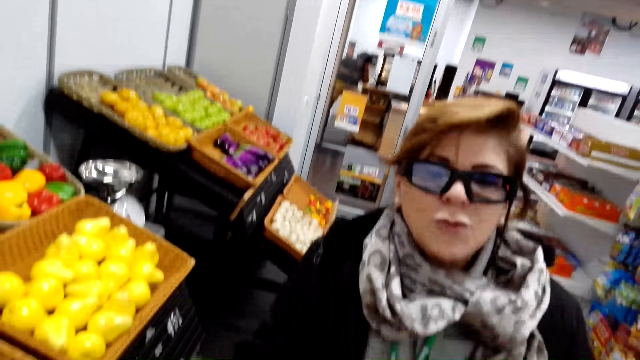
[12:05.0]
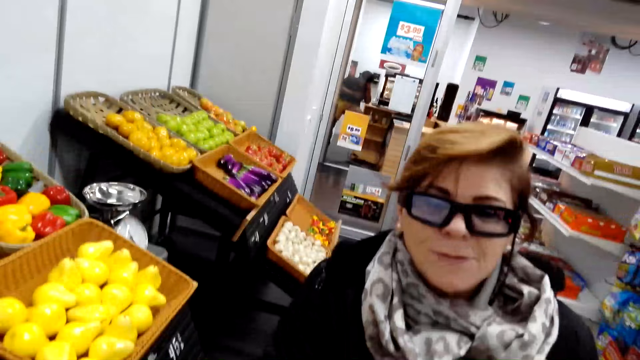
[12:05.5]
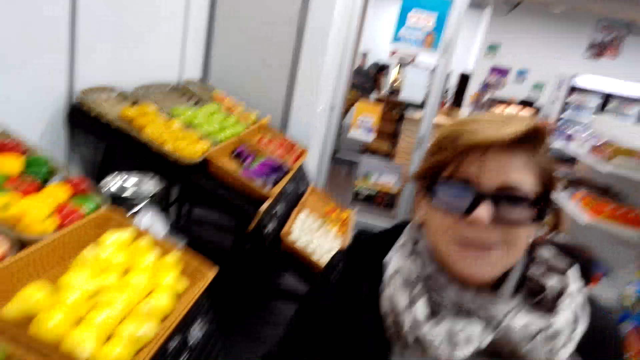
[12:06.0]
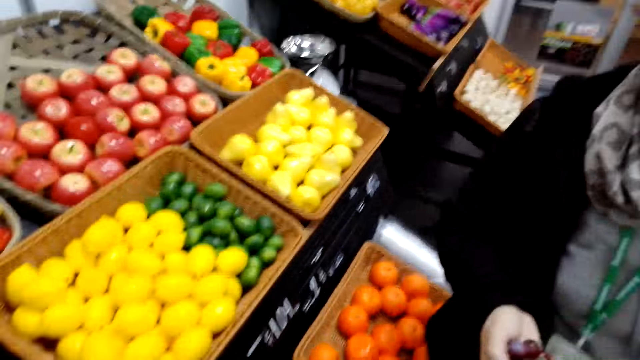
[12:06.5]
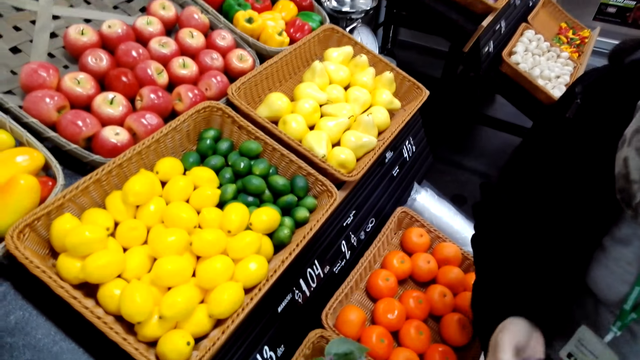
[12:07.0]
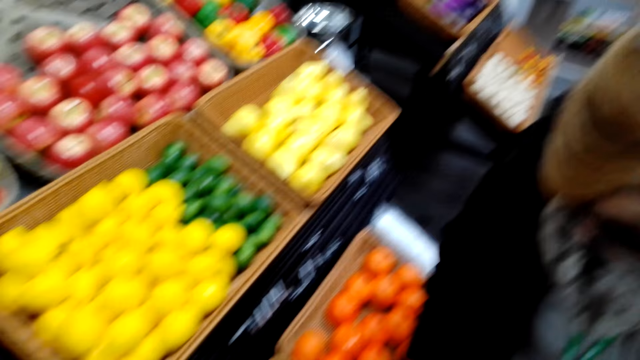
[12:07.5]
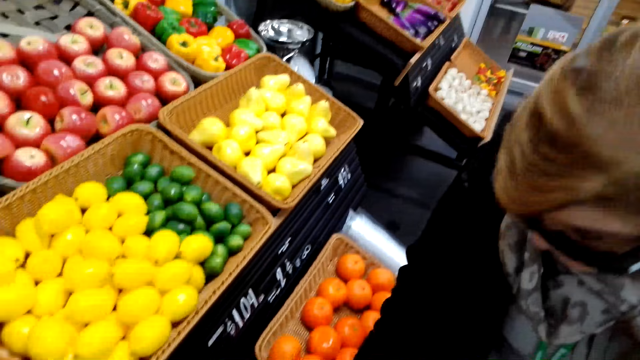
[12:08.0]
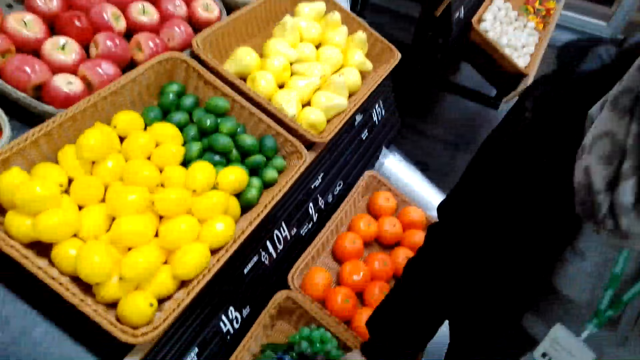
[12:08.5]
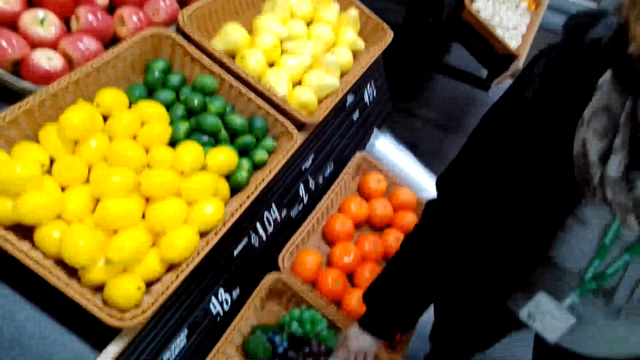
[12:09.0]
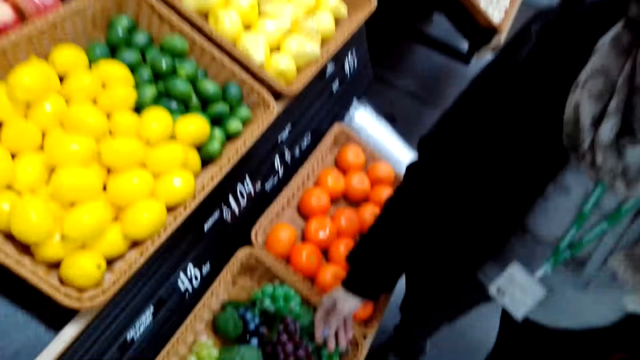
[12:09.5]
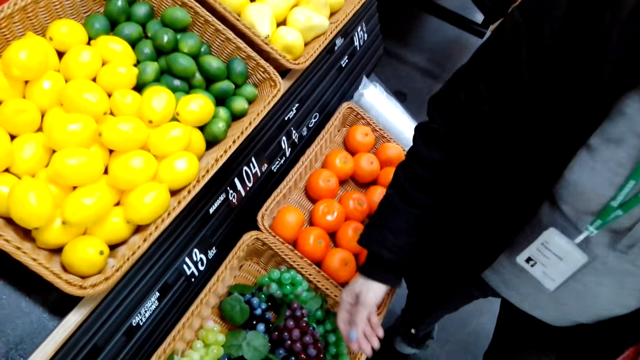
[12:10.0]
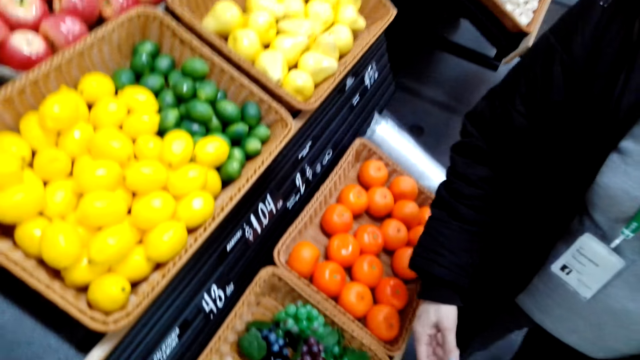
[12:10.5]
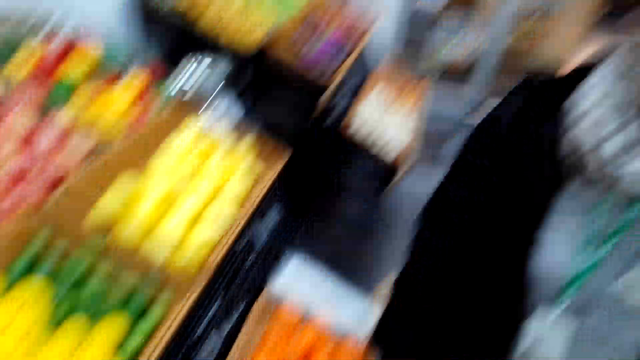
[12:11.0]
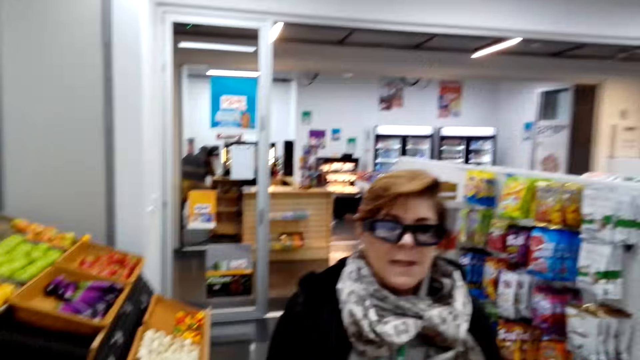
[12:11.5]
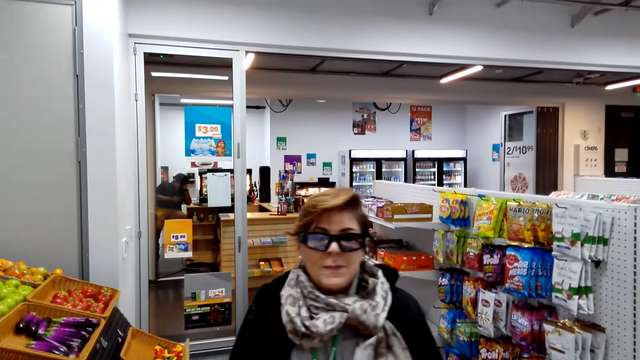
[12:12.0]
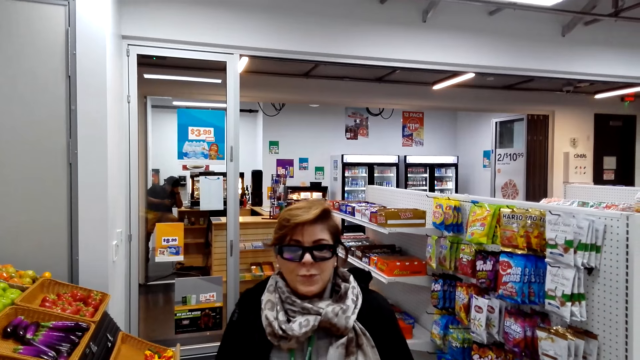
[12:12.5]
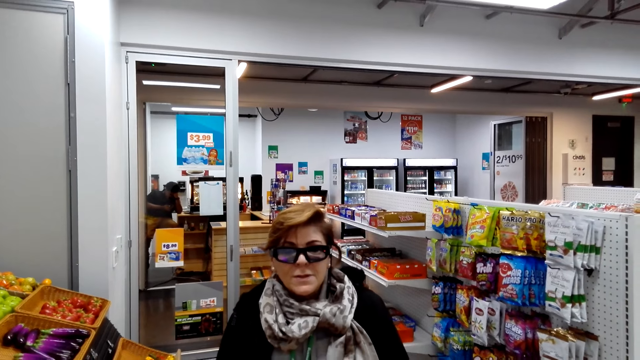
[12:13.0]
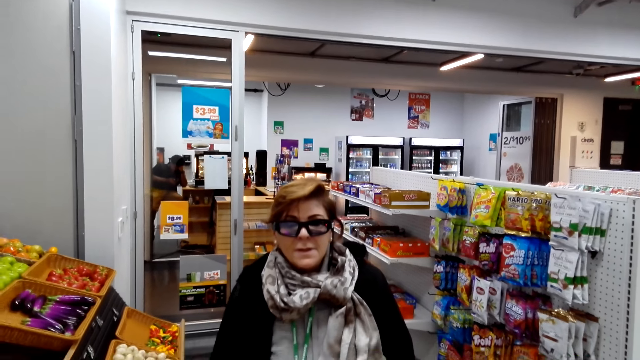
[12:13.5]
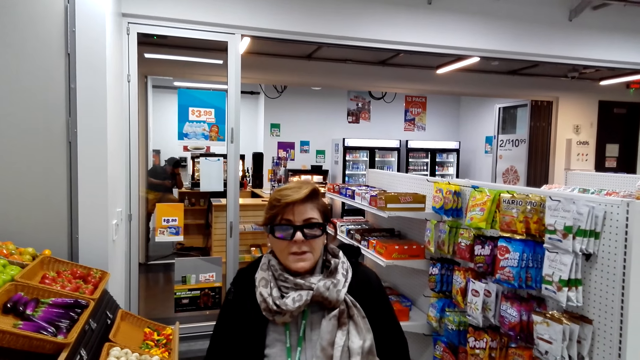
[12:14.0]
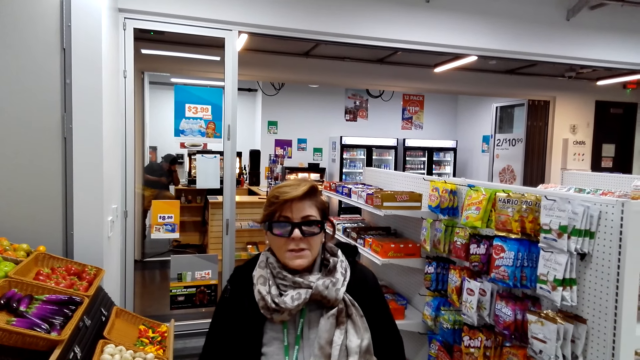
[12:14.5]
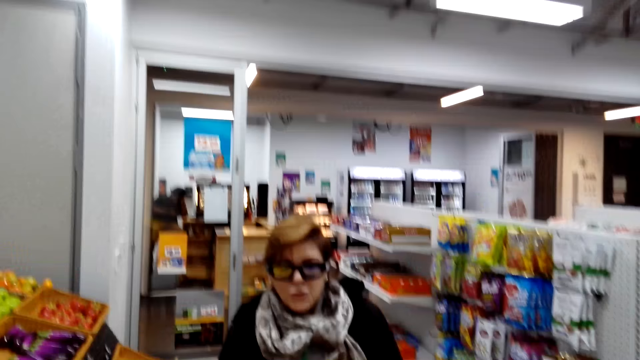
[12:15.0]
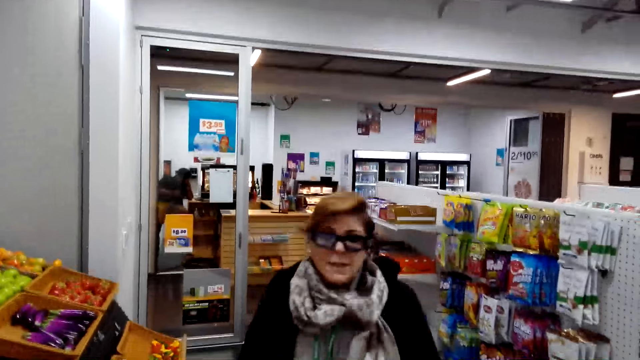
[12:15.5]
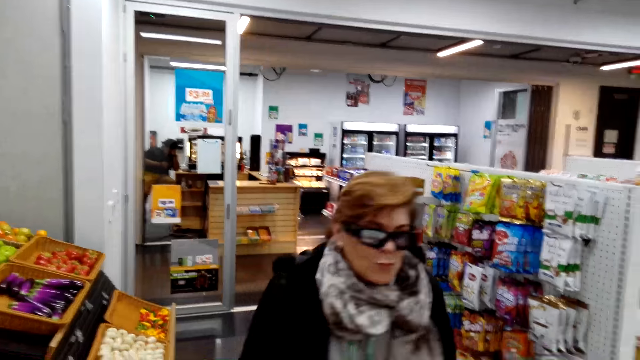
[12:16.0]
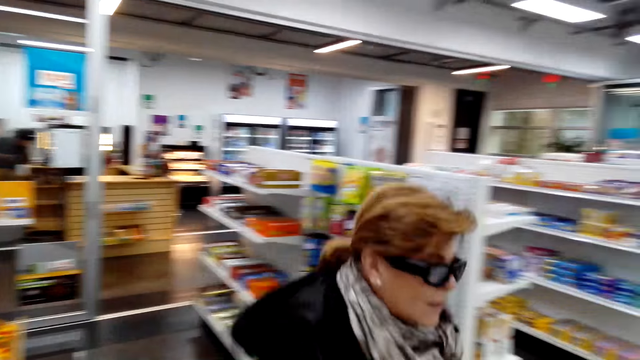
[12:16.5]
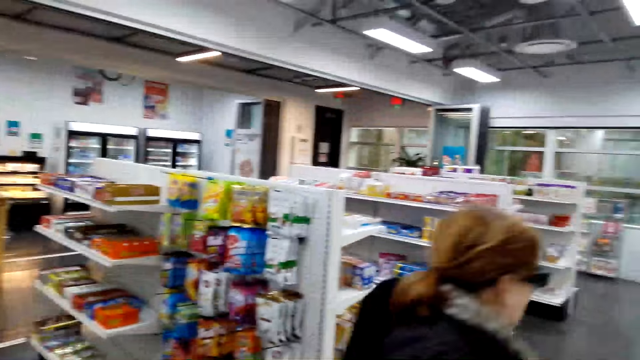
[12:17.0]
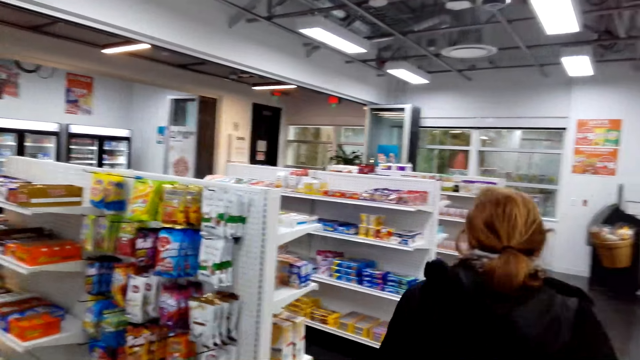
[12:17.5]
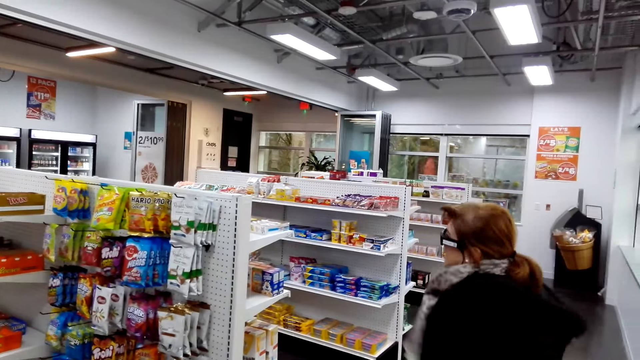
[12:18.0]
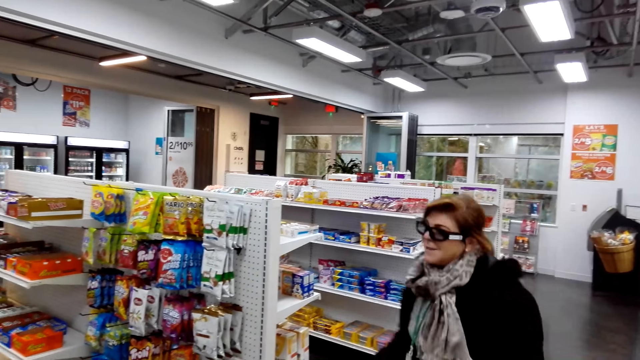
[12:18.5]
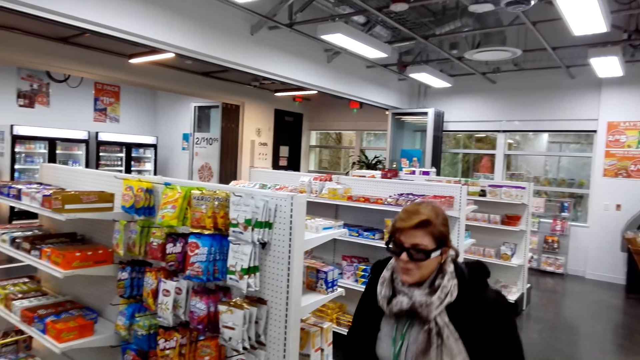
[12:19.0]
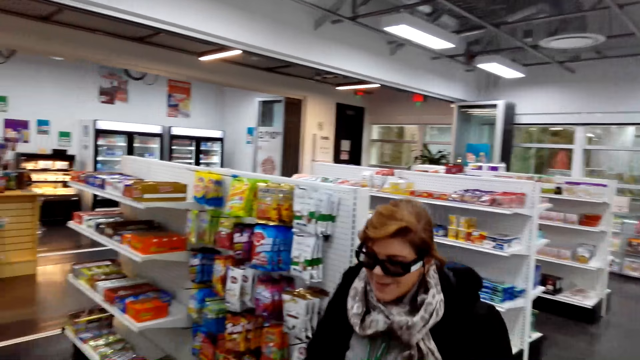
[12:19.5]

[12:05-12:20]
The camera wearer looks at the fruits. The woman puts down the capsicum. The camera wearer looks at the woman. The woman walks backwards. The woman talks to the camera wearer. The woman runs around the shop. The woman moves back and forth.

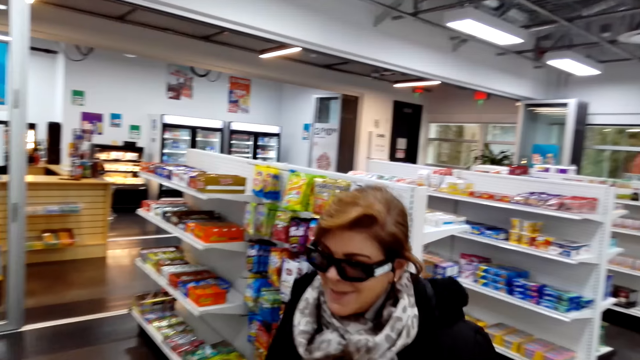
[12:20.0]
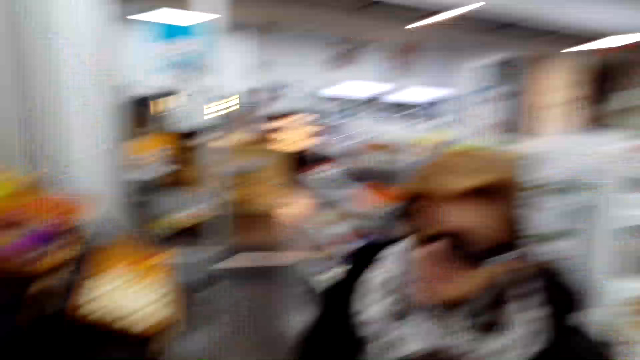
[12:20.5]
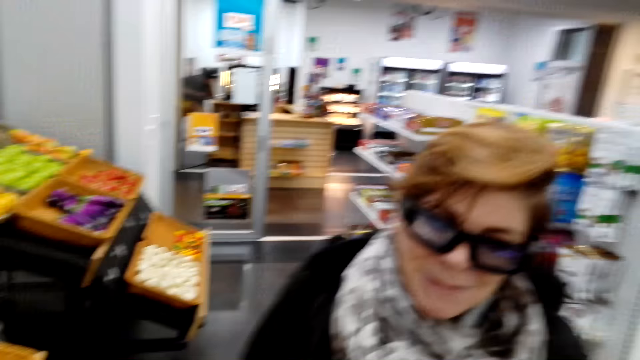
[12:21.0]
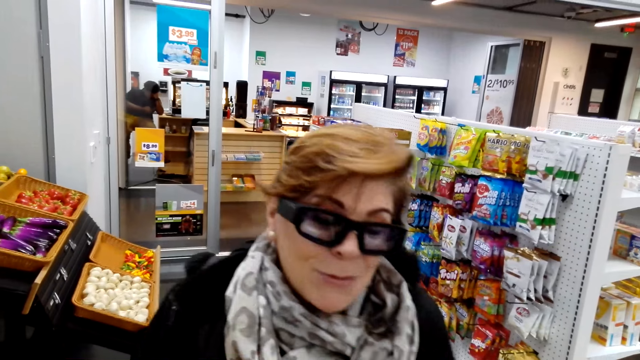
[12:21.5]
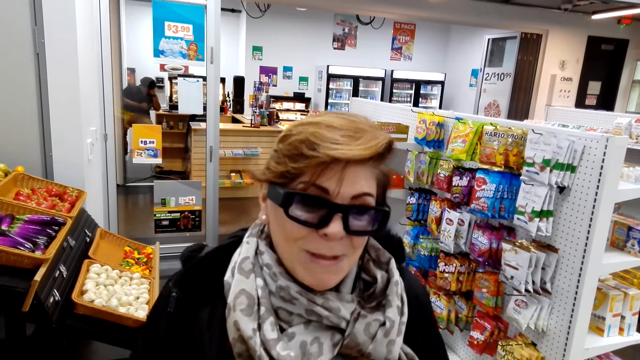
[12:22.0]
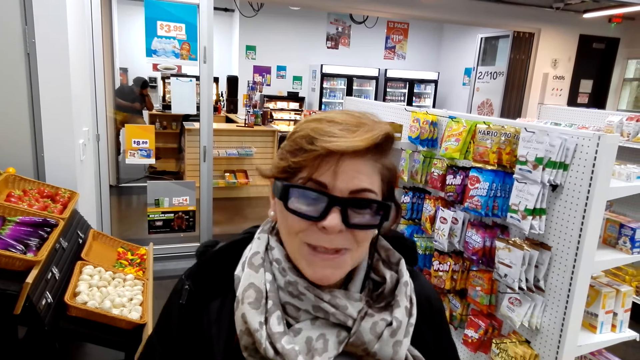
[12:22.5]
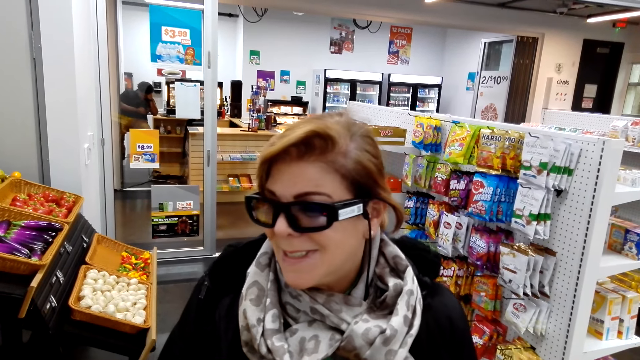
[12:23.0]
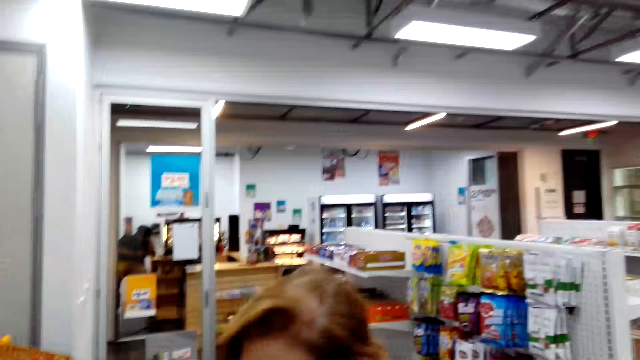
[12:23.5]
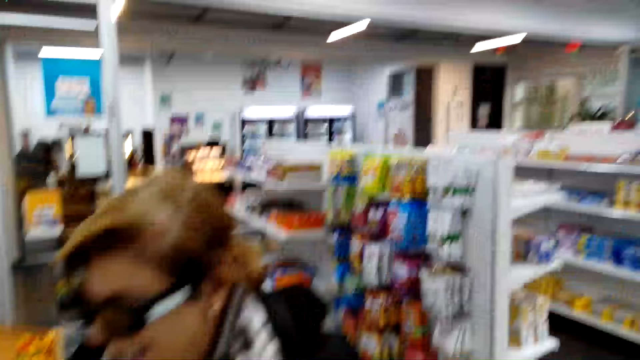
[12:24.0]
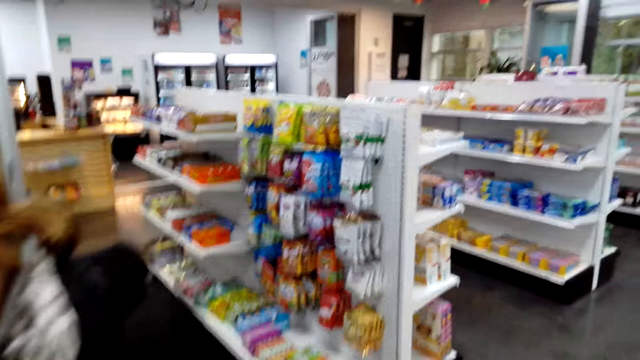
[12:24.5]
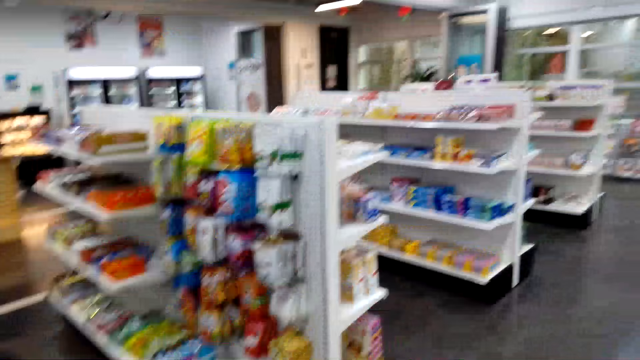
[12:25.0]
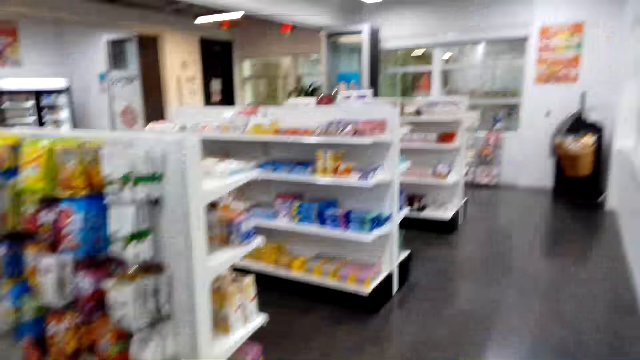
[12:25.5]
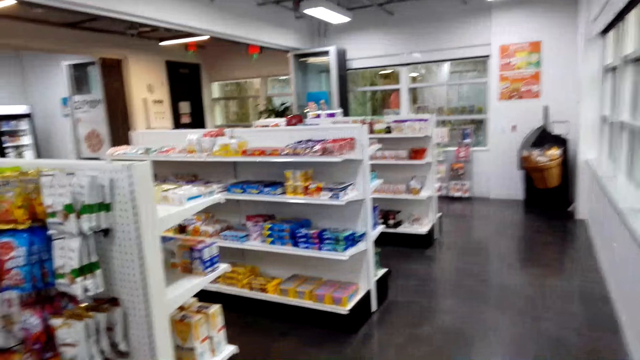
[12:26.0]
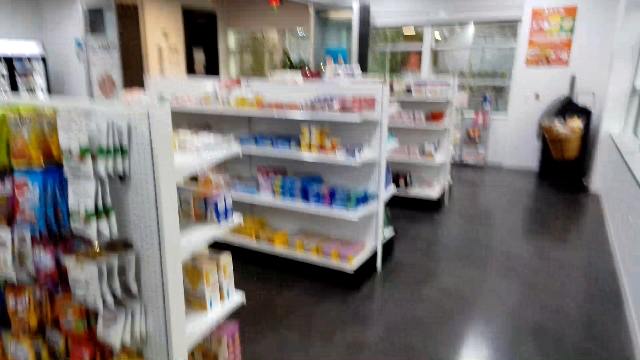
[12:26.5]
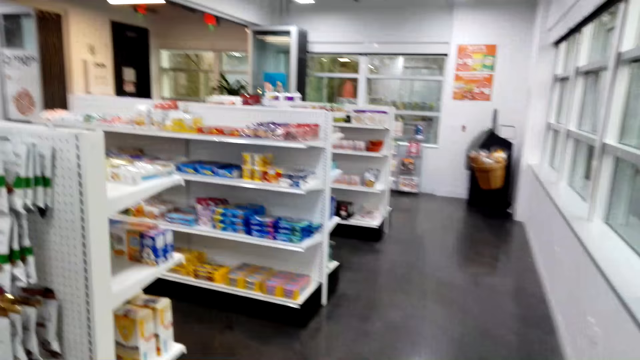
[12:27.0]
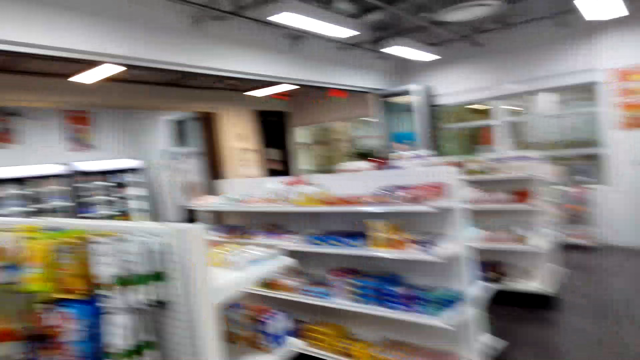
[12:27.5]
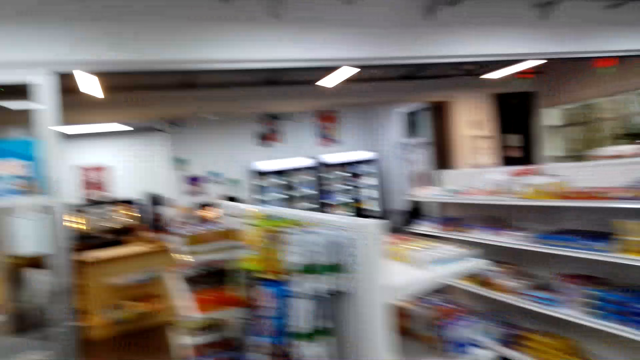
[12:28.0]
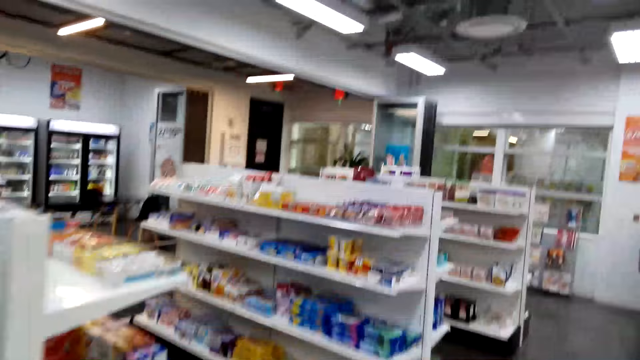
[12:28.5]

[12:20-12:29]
A woman talks to the camera wearer. The camera wearer walks to the other side of the shelf in a shop.
